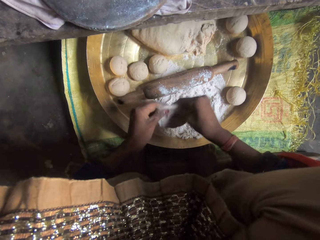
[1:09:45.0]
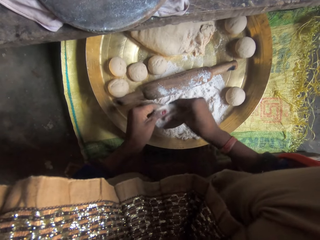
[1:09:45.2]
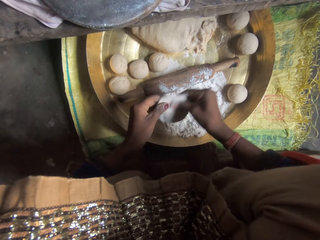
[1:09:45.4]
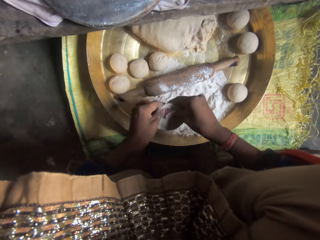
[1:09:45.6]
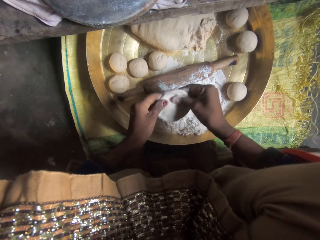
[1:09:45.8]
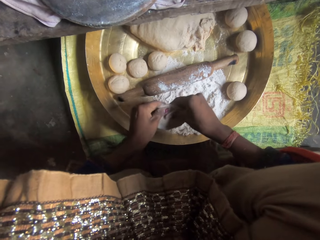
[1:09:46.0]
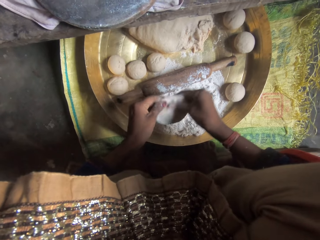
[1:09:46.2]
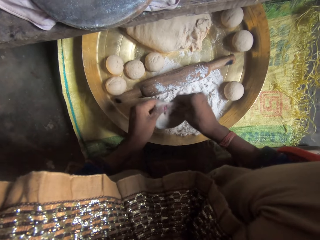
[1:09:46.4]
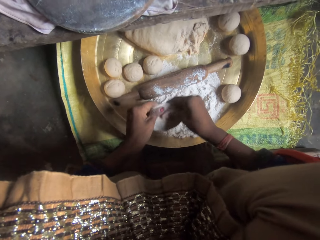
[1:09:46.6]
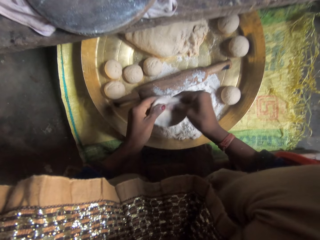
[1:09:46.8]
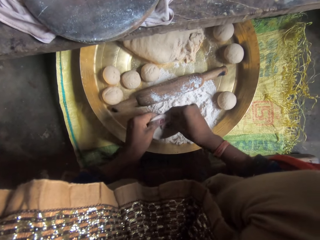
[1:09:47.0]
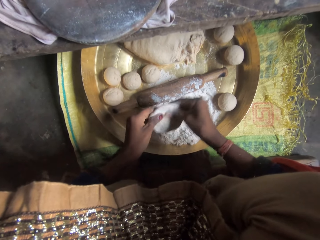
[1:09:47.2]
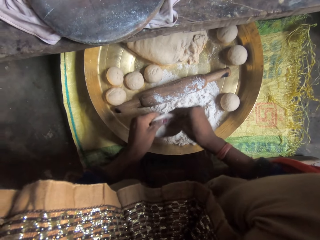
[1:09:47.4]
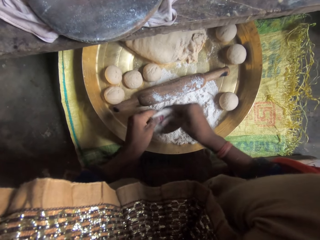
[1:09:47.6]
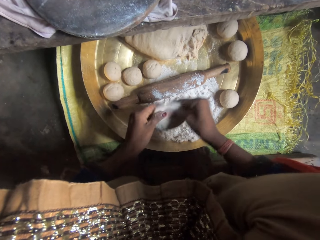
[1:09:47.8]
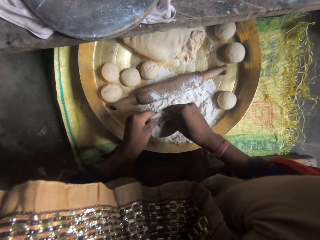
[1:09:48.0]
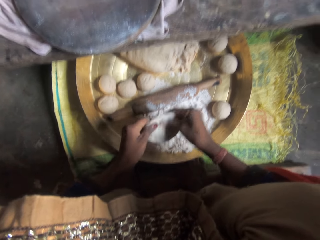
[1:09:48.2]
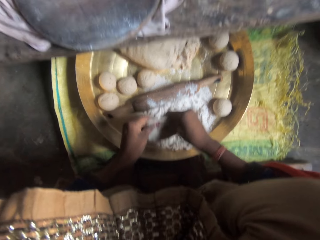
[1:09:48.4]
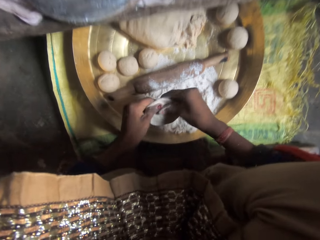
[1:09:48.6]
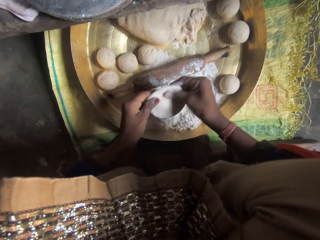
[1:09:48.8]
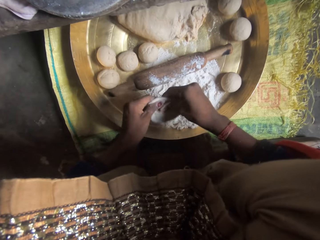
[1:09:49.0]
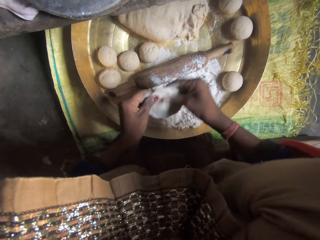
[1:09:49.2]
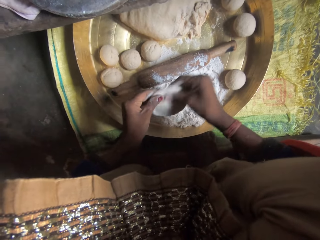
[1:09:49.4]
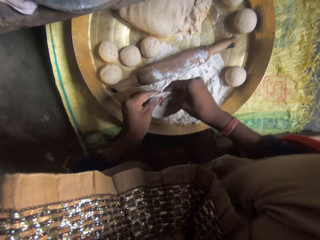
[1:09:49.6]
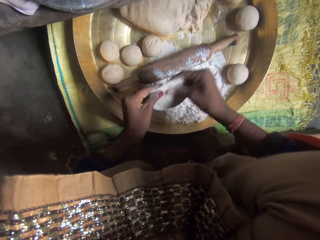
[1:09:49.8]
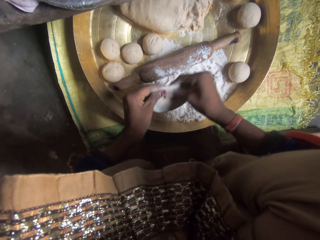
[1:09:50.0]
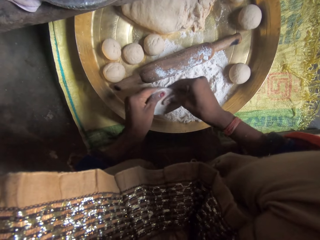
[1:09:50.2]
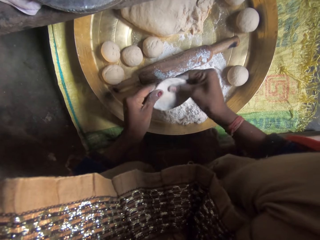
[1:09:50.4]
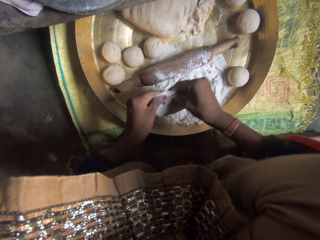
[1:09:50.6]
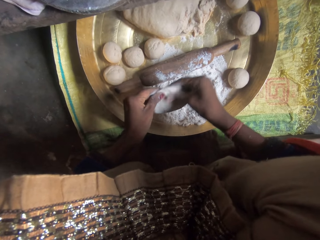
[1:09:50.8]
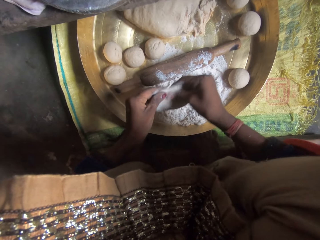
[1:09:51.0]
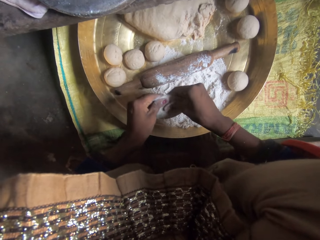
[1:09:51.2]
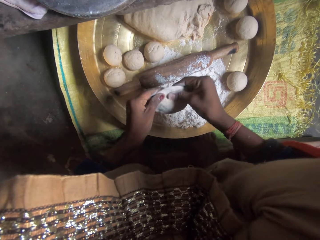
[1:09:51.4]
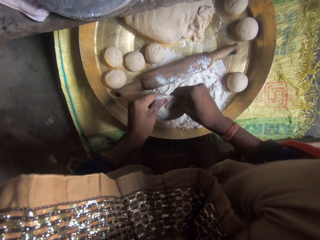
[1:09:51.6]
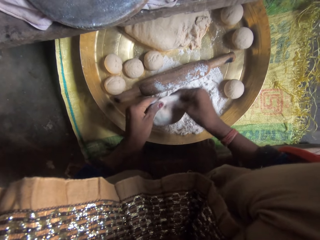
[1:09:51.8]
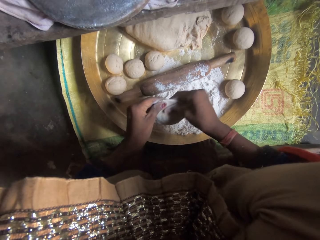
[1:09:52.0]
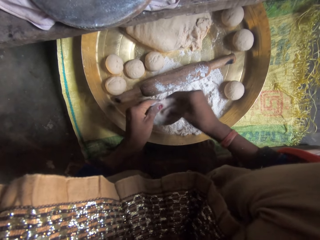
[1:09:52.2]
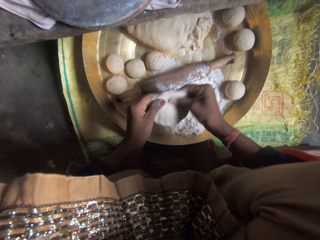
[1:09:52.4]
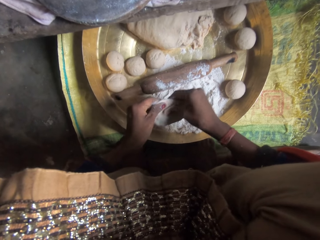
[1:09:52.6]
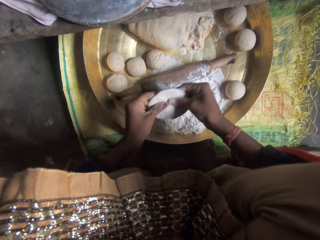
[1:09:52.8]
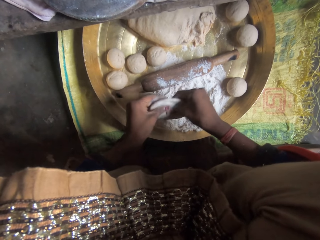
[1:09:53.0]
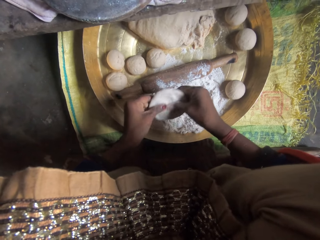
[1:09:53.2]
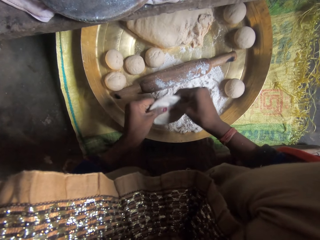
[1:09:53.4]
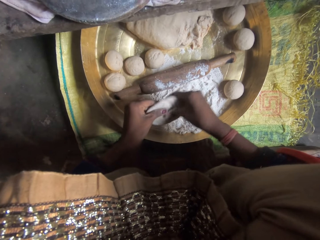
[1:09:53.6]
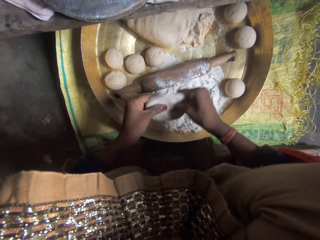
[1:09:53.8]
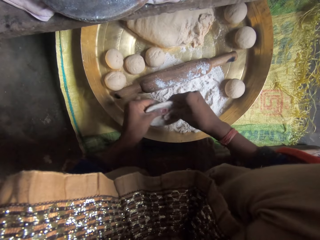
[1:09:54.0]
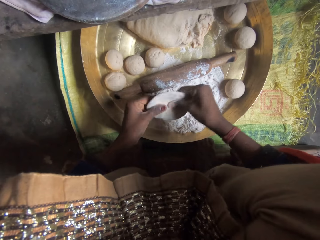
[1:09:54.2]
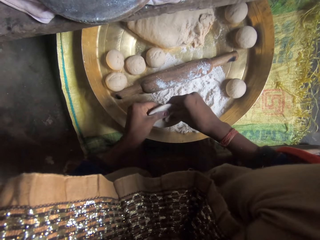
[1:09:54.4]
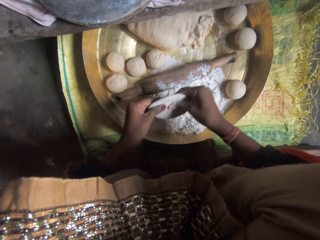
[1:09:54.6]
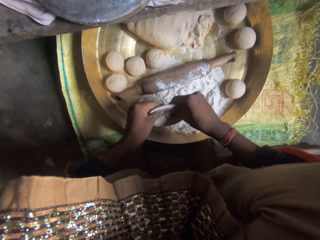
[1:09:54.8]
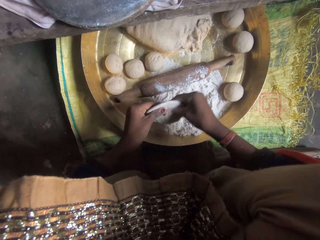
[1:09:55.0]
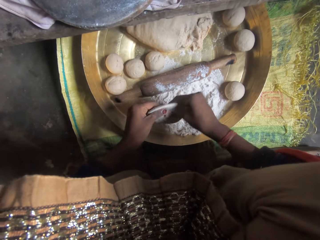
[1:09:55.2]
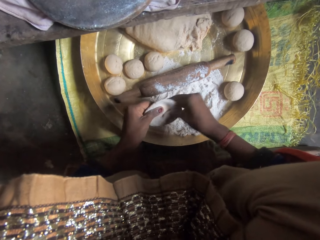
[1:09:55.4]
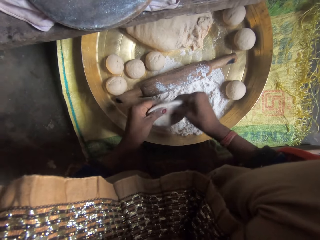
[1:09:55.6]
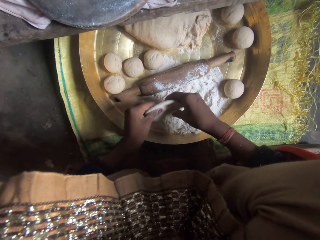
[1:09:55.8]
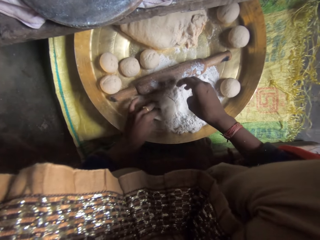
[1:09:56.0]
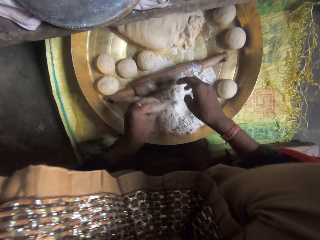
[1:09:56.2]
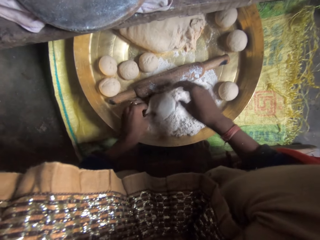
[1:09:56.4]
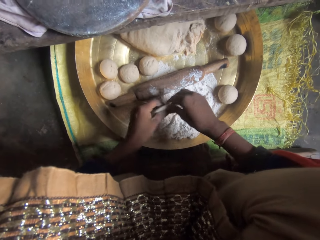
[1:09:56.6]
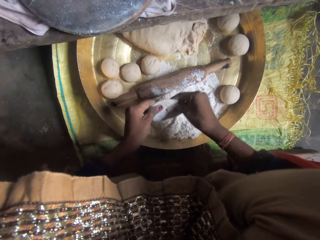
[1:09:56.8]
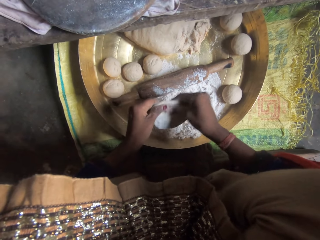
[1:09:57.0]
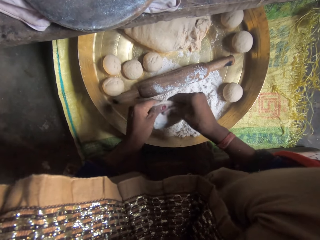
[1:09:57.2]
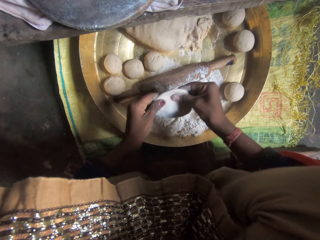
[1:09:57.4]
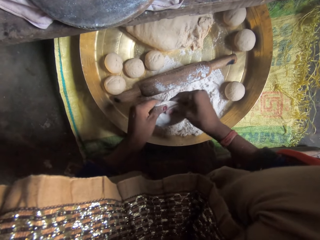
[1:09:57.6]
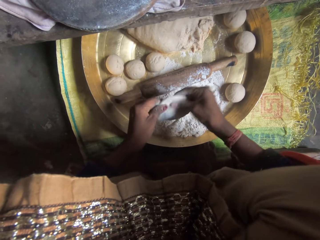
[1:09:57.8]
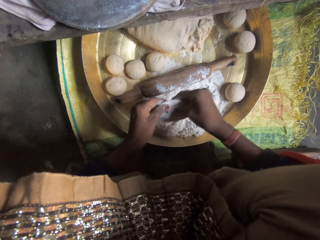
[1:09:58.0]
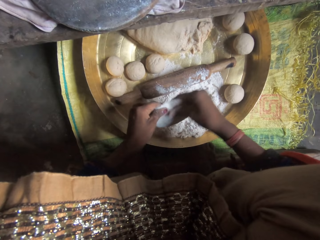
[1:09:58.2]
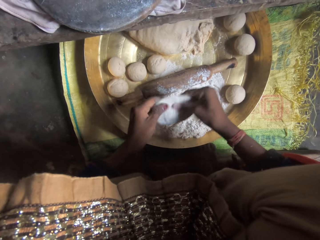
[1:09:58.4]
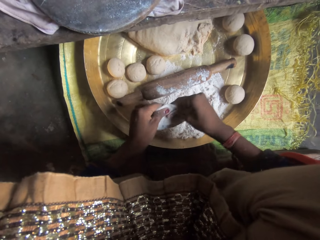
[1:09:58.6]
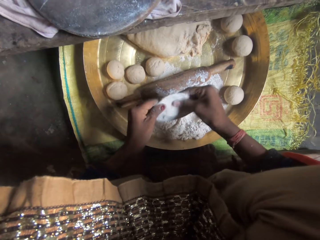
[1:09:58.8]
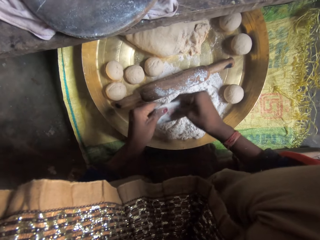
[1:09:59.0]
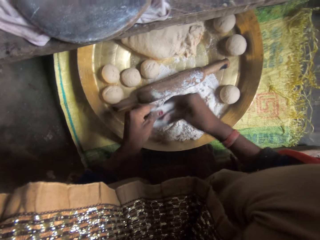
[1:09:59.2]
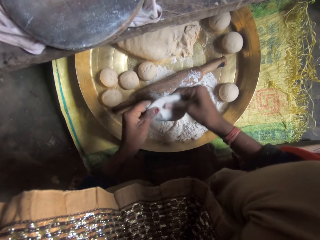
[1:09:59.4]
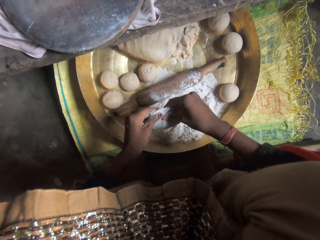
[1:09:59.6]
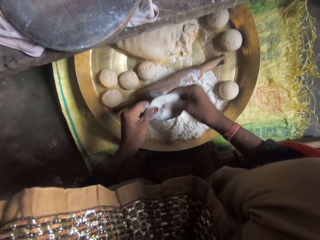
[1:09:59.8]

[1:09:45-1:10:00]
The camera wearer applies flour on the dough.

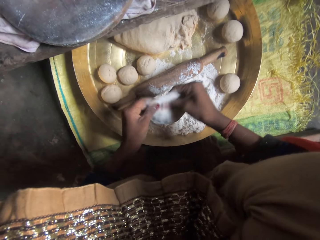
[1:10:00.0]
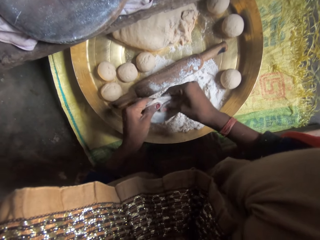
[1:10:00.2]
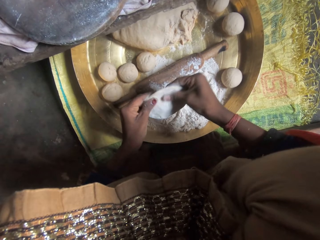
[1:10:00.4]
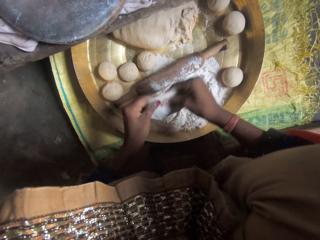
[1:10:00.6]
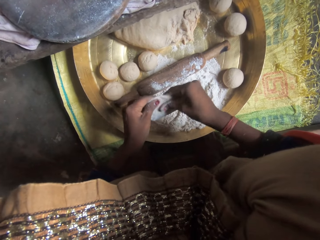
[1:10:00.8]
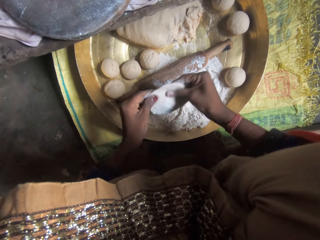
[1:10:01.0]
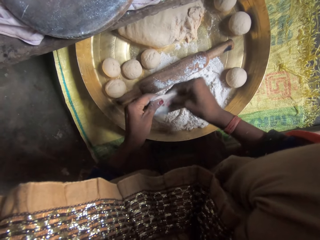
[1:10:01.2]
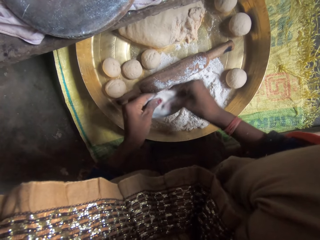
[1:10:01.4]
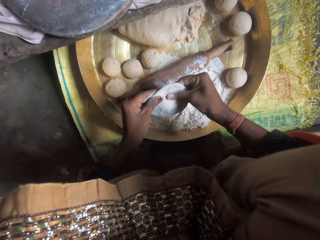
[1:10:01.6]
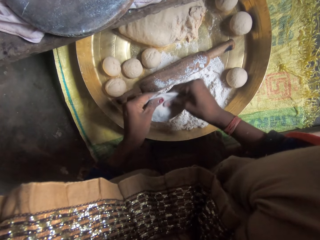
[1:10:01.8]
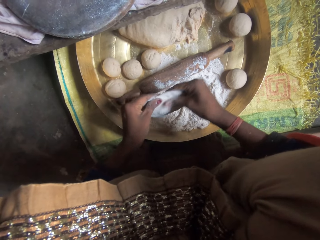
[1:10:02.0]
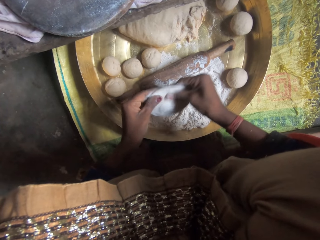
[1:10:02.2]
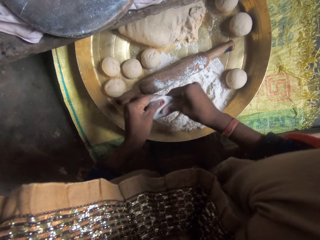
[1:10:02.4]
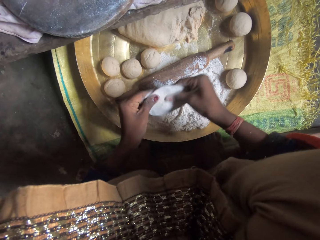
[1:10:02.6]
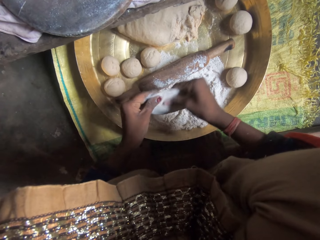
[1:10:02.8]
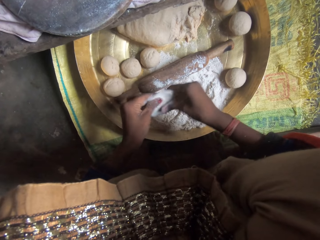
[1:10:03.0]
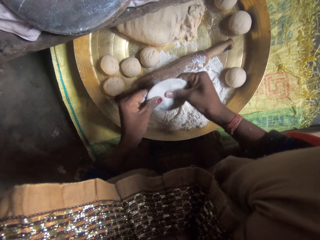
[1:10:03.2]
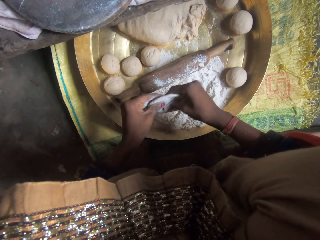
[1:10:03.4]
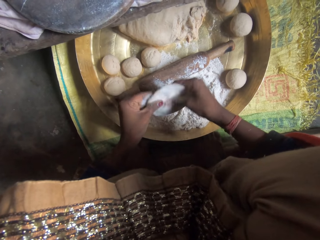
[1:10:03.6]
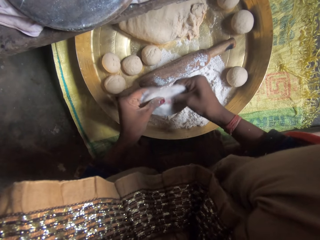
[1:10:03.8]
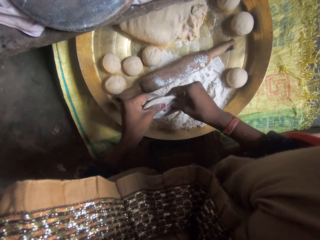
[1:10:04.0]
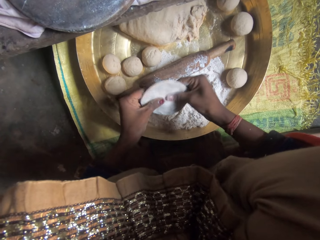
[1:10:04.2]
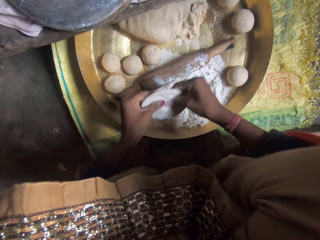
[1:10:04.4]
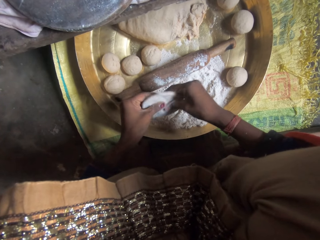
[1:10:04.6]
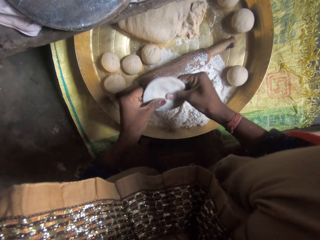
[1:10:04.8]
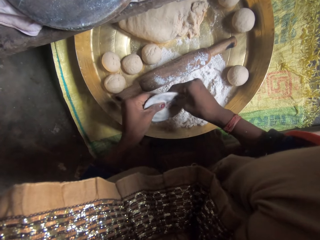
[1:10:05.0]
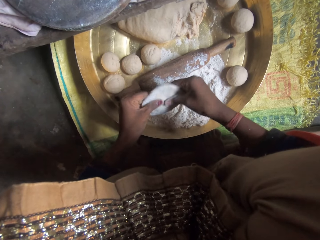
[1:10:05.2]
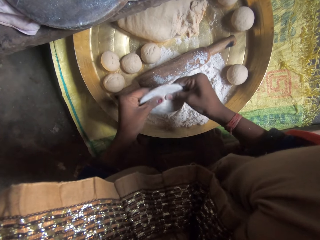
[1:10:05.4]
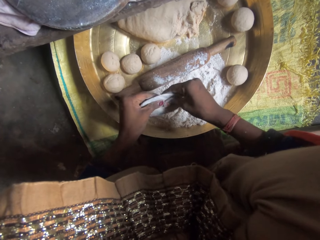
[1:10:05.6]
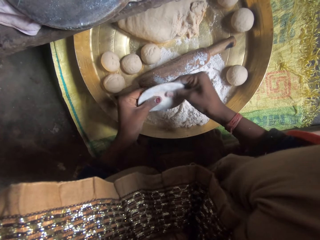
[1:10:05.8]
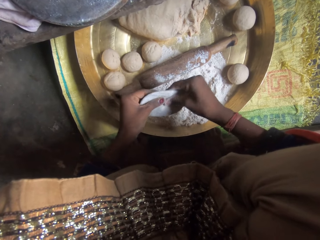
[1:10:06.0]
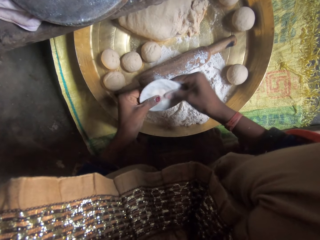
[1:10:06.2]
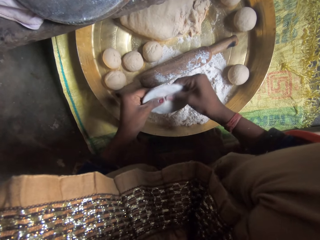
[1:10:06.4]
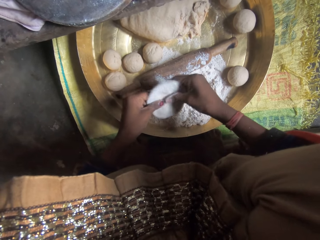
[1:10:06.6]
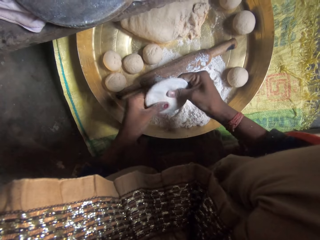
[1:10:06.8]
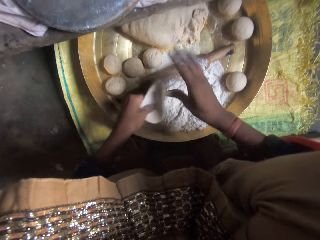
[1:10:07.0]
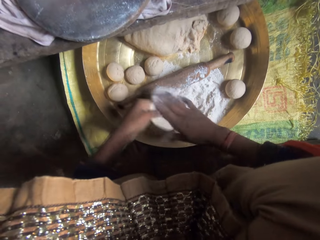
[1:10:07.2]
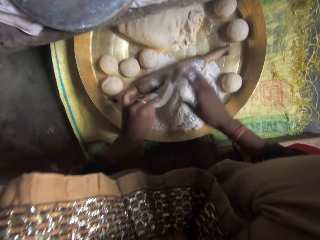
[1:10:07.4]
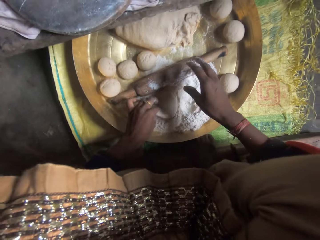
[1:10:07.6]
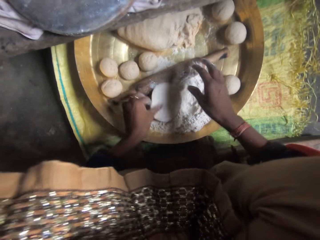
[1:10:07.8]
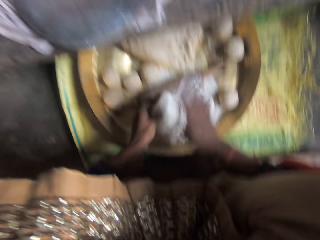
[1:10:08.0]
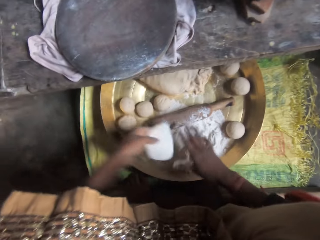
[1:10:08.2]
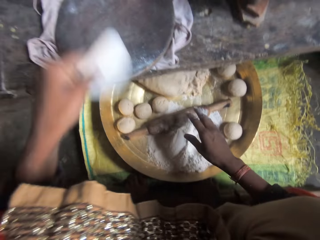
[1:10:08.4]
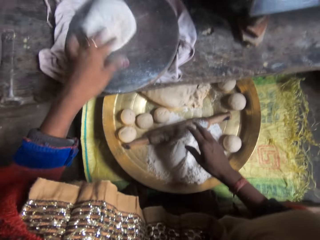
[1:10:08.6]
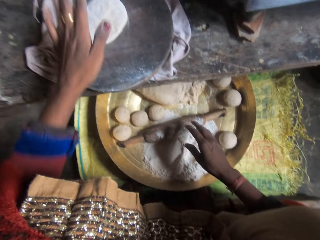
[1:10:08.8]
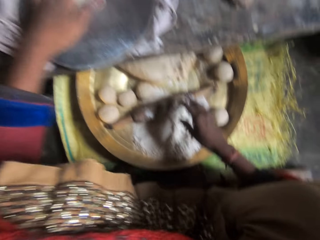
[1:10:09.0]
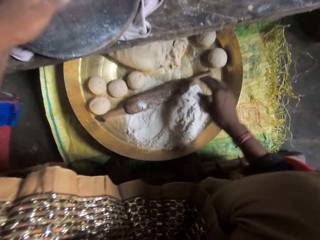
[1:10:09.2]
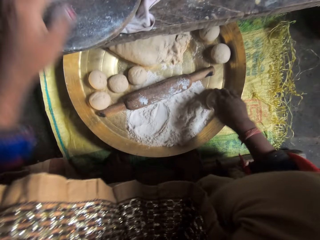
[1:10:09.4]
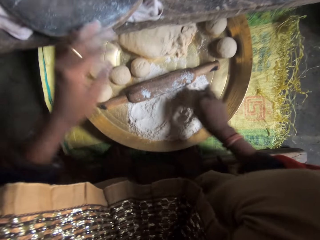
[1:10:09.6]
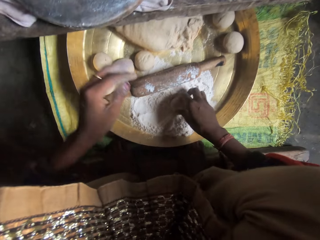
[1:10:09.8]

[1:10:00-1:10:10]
The camera wearer puts the dough on the rolling board.
